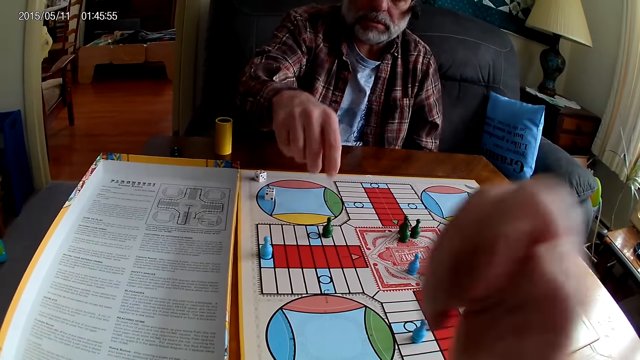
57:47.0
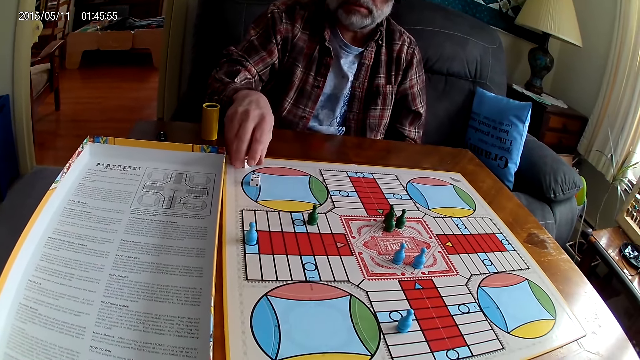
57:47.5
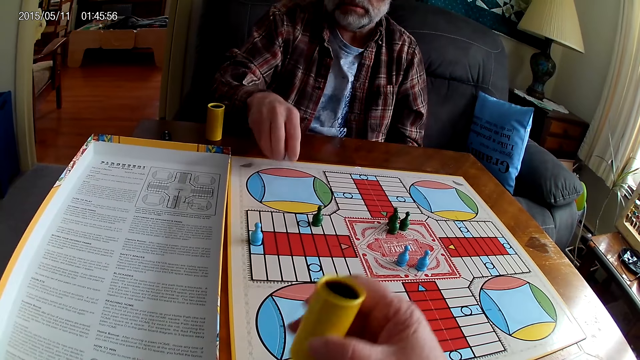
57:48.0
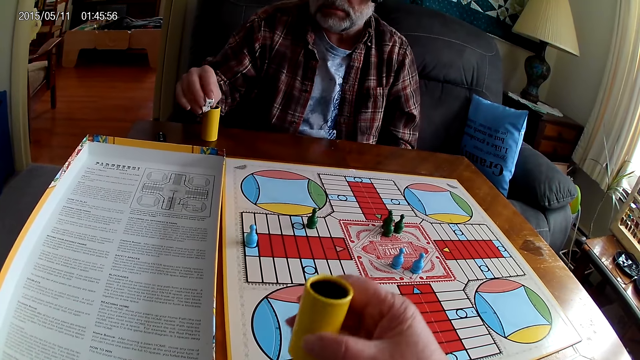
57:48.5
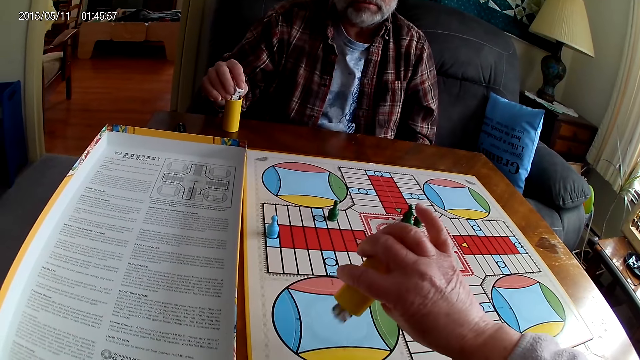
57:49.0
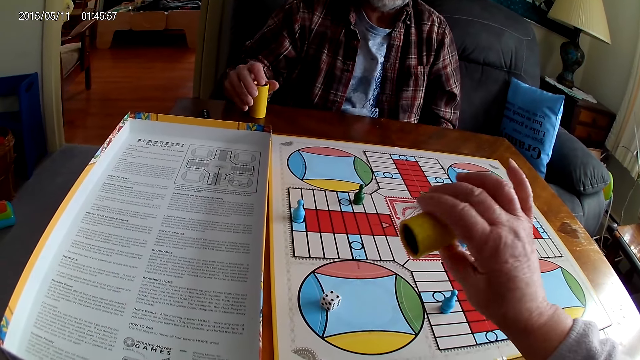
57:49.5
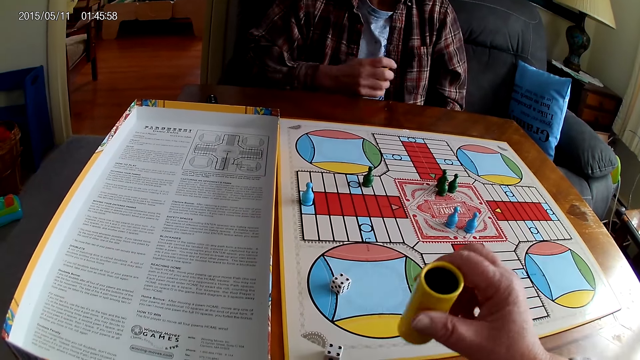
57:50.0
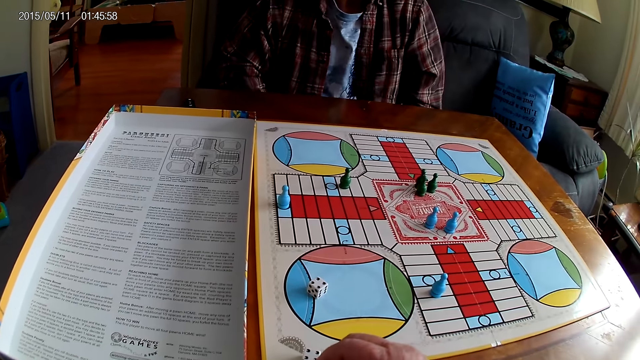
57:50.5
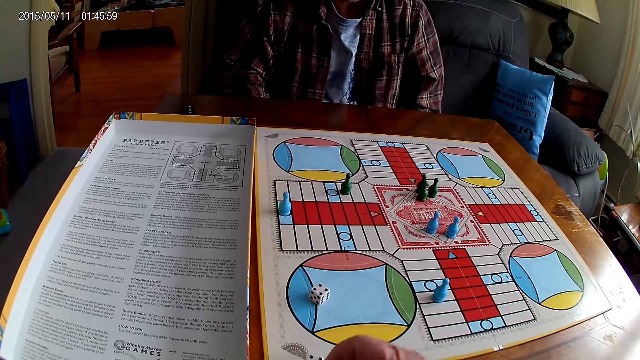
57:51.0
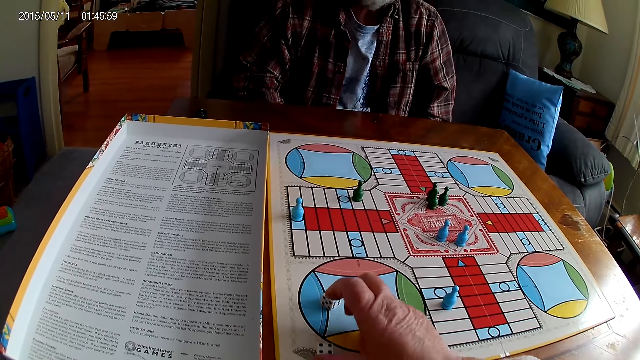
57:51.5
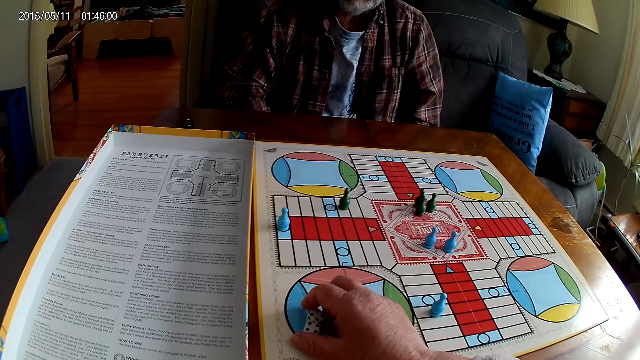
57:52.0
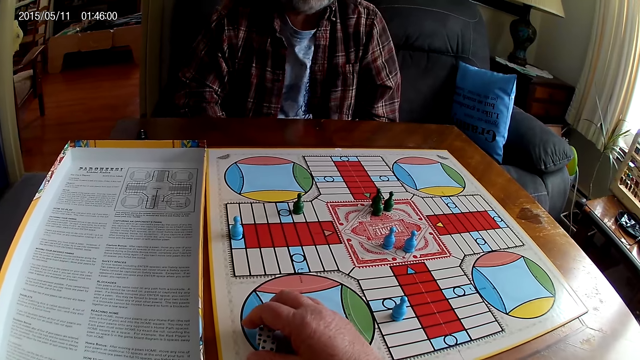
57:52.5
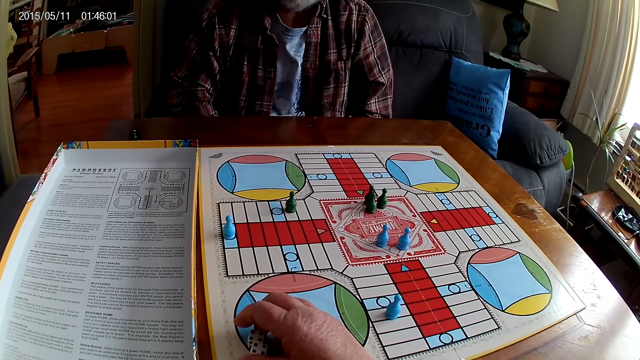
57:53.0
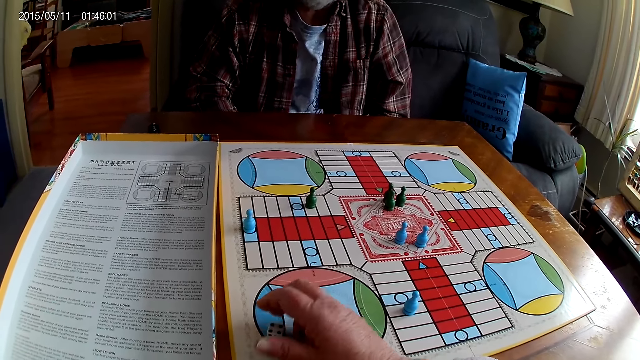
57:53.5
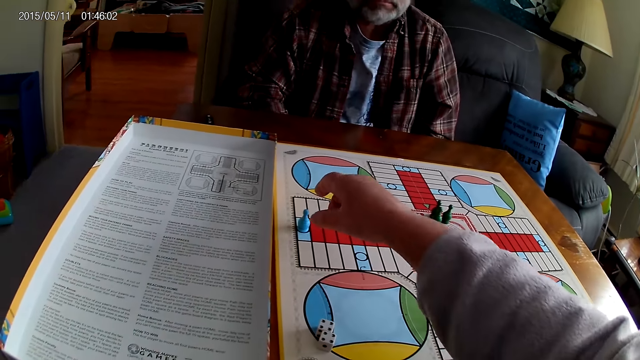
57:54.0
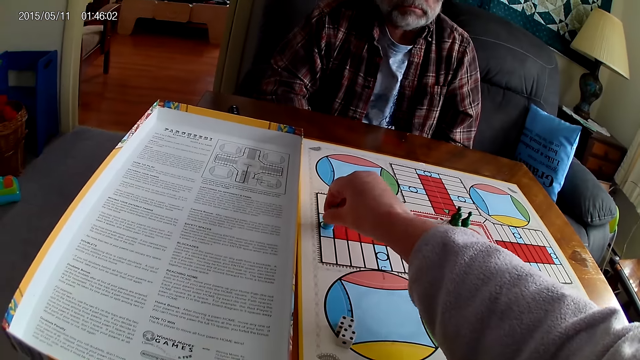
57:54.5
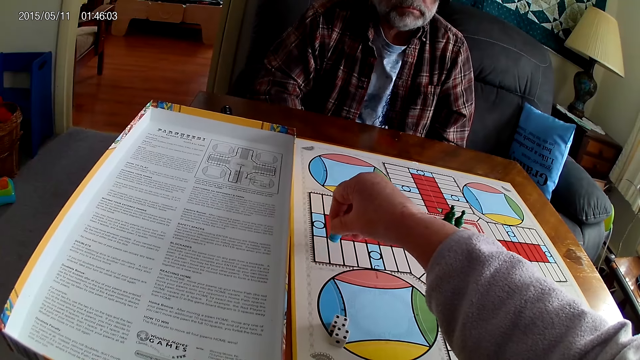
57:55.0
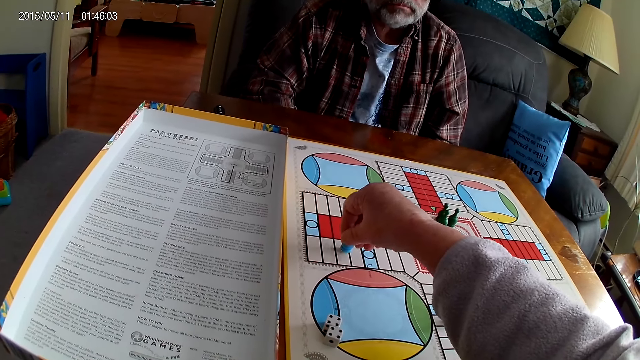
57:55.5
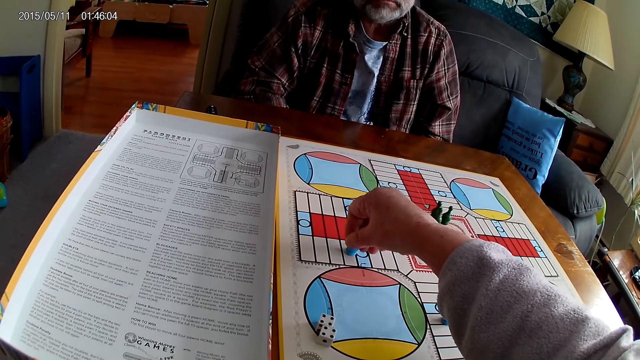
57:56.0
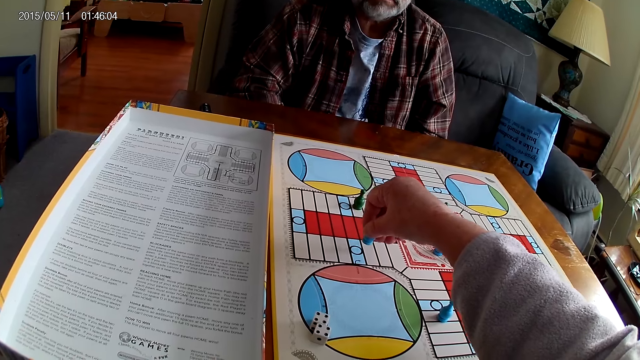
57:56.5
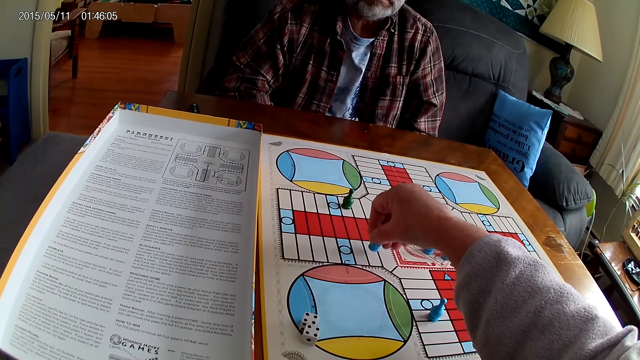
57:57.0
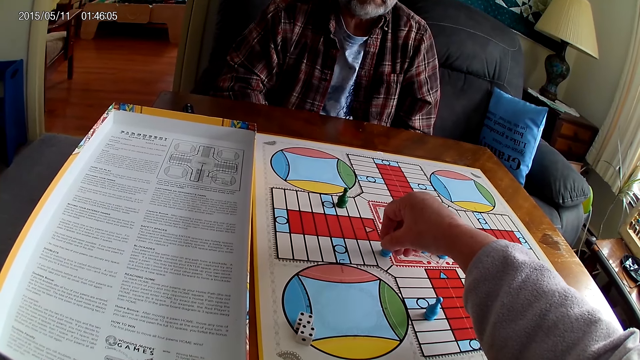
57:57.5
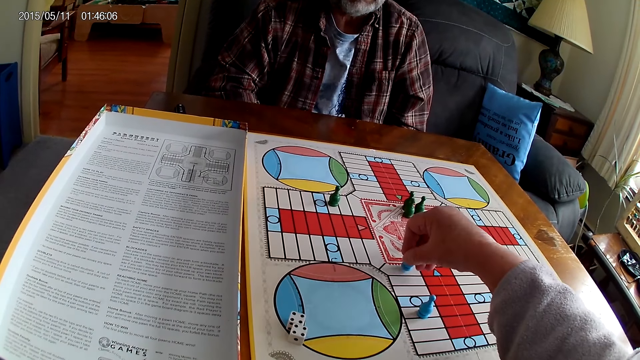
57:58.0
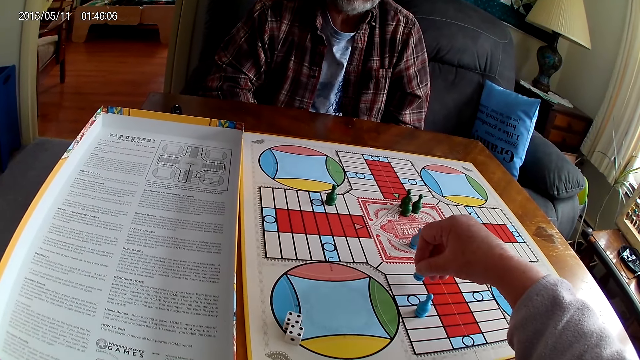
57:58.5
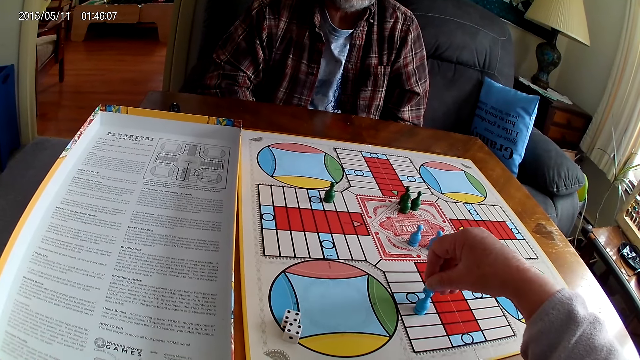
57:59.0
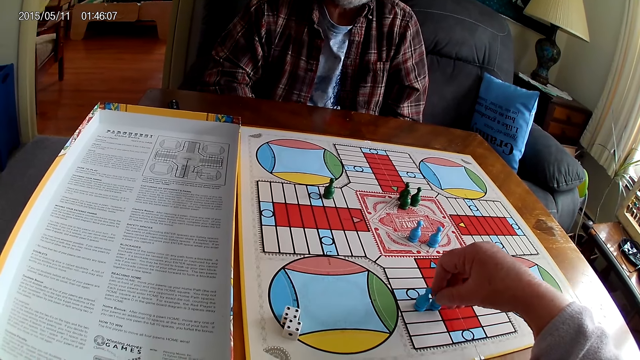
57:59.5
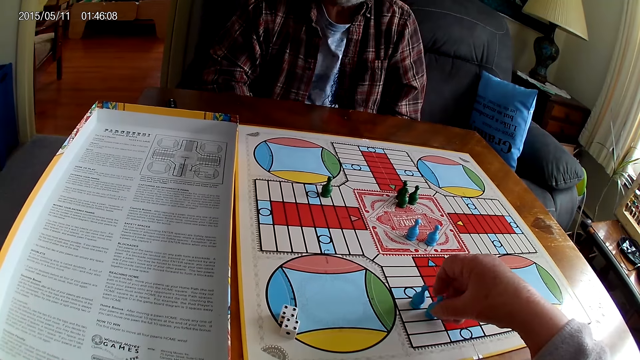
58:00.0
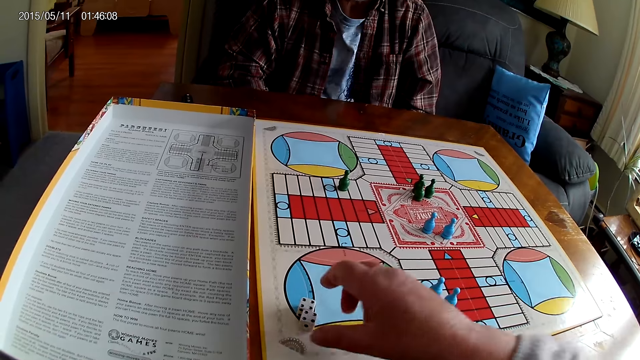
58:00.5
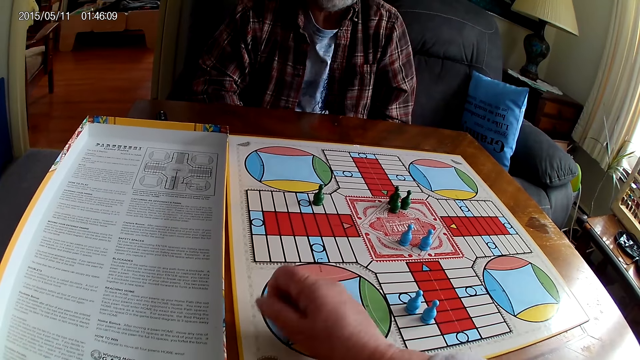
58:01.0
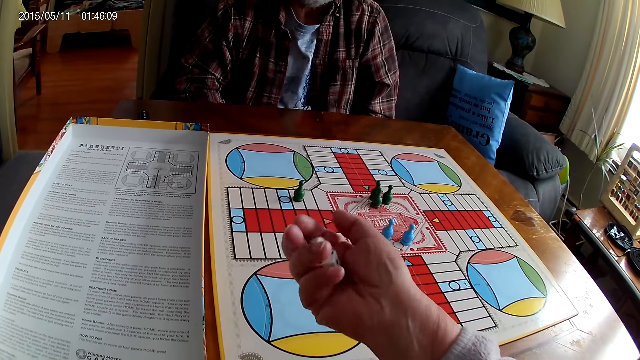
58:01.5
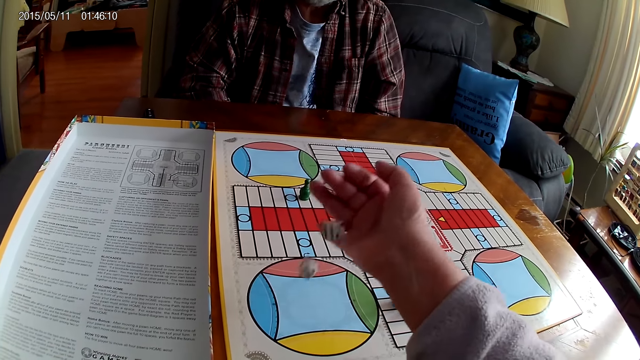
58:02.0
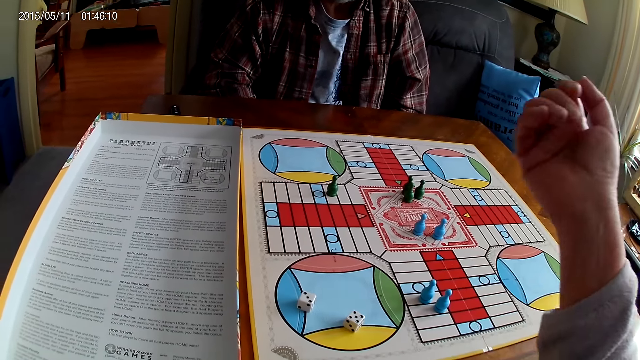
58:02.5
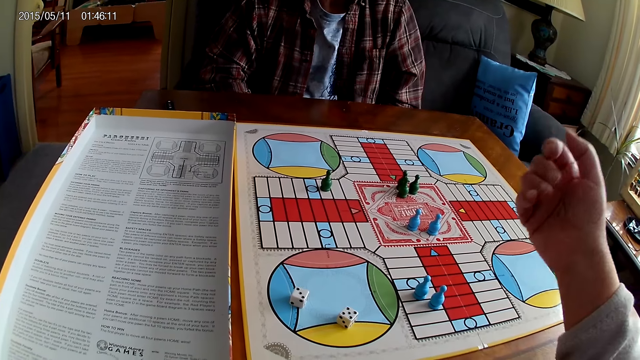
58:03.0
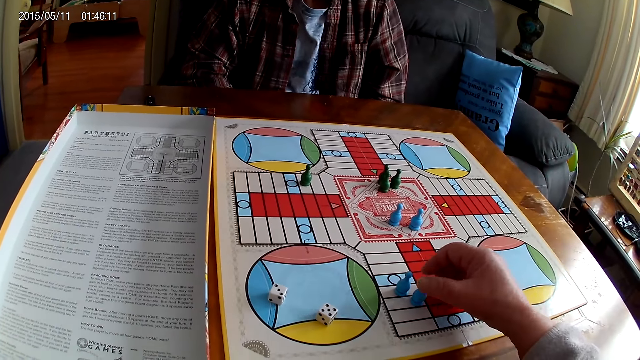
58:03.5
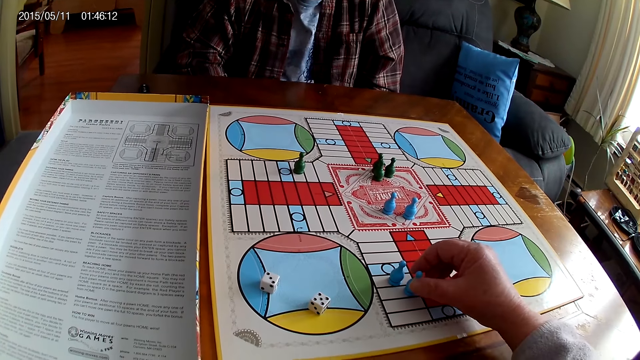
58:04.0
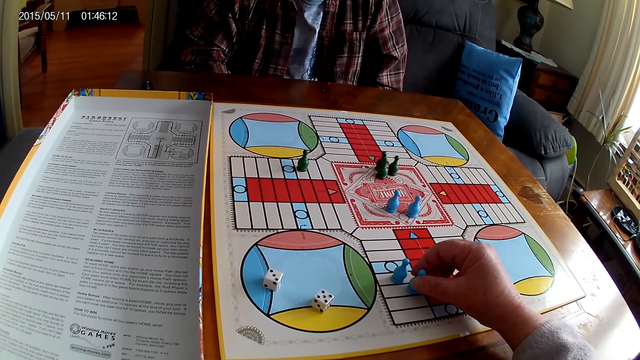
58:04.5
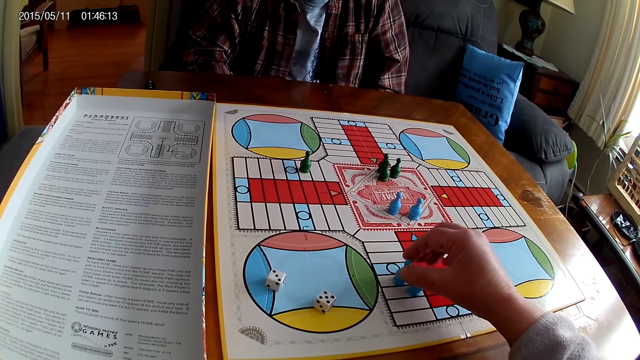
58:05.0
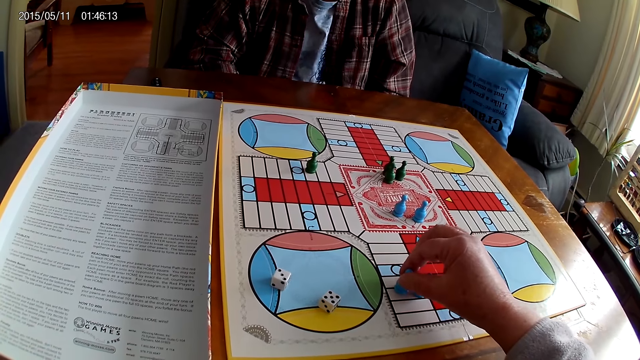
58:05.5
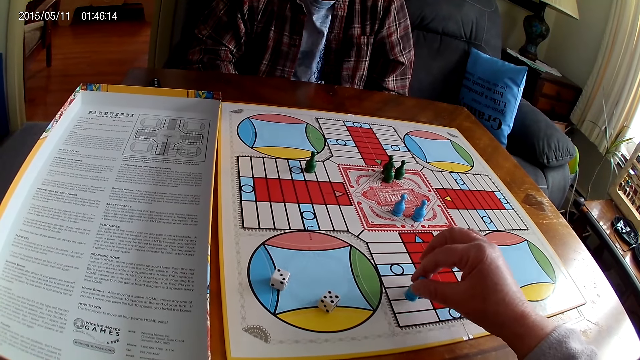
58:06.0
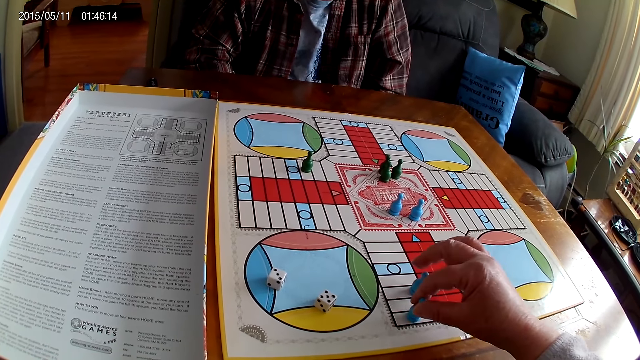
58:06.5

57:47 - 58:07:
A man places a Ludo pawn on the board. The camera wearer takes the container or dice shaker from the Ludo board with the right hand. She shakes the dice in the container. The man takes the dice from the Ludo board with the right hand. The camera wearer drops the dice from the container on the Ludo board. The man puts the dice in the container, picks up the dice shaker and stares at the board. The camera wearer drops the container on the table. She touches the dice, picks up the Ludo pawn, counts steps on the Ludo board with the chess and moves the Ludo pawn. She places the Ludo pawn on the board. She takes the dice from the Ludo board with the right hand, shakes the dice in her right hand and drops the dice on the Ludo board. She stares at the board, picks up the Ludo pawn, counts steps on the Ludo board with the chess and moves the Ludo pawn.
